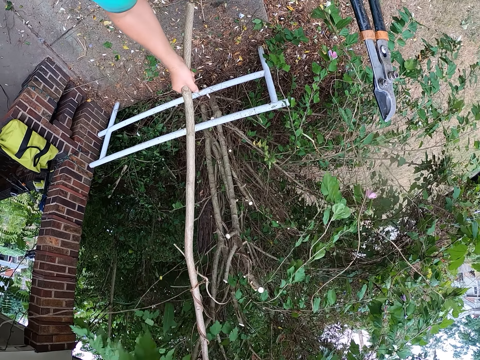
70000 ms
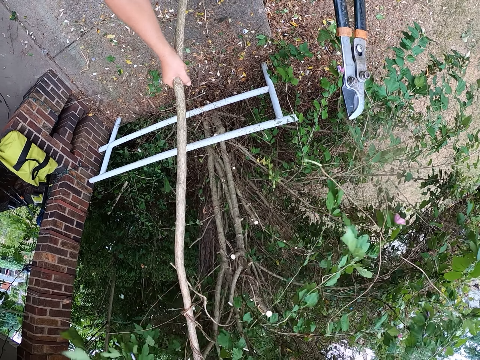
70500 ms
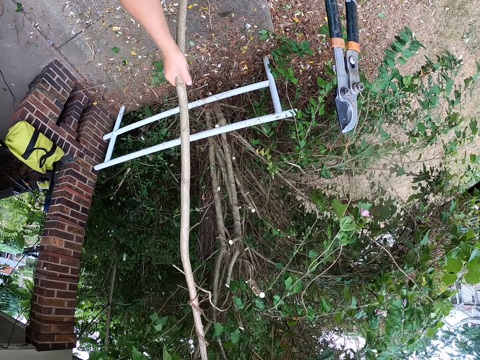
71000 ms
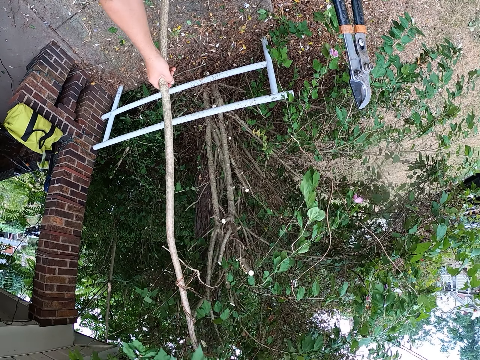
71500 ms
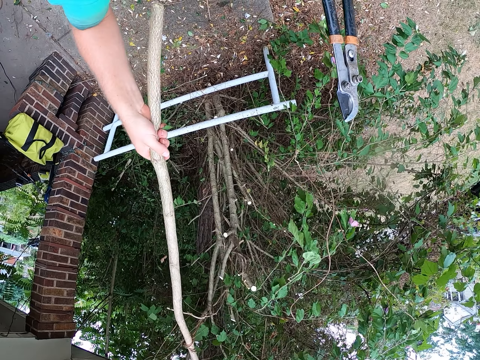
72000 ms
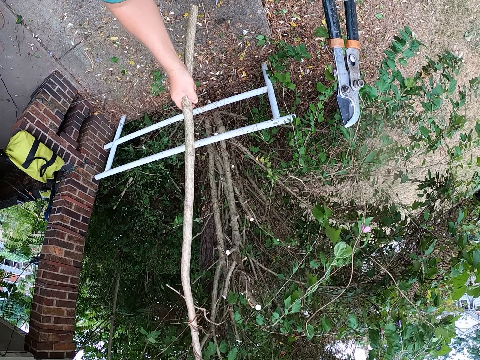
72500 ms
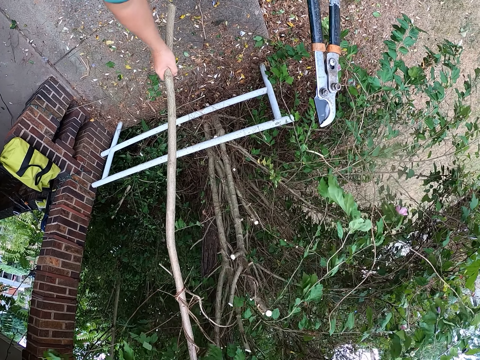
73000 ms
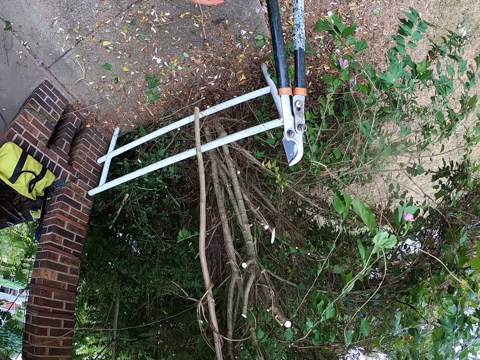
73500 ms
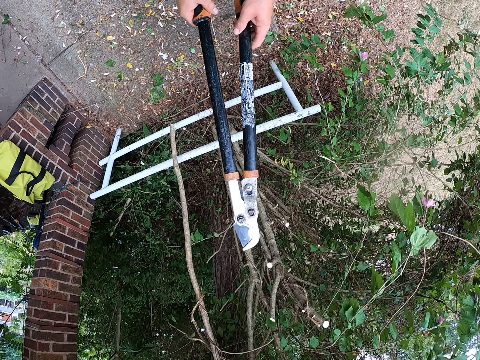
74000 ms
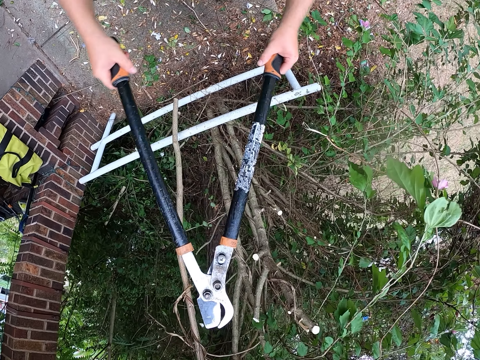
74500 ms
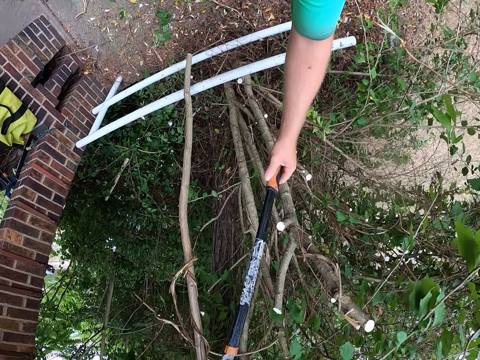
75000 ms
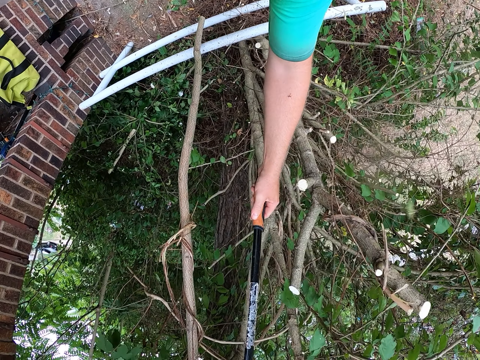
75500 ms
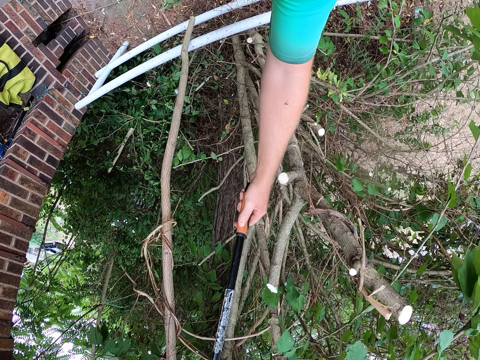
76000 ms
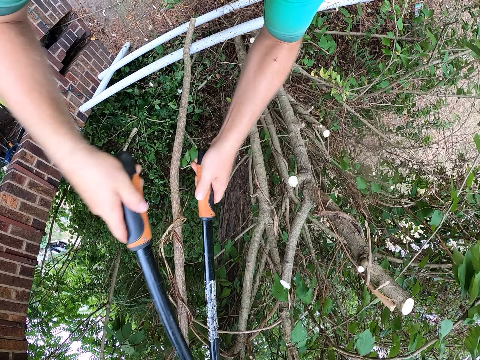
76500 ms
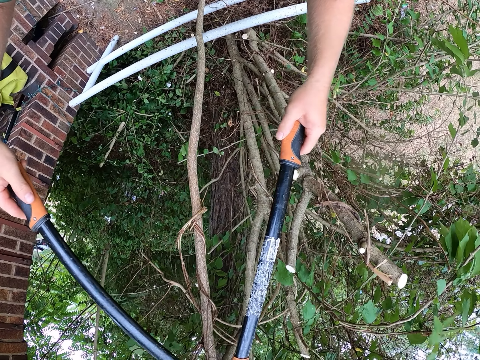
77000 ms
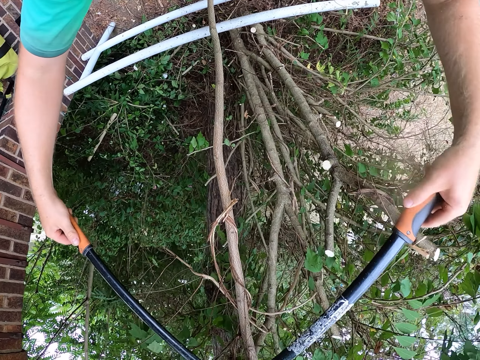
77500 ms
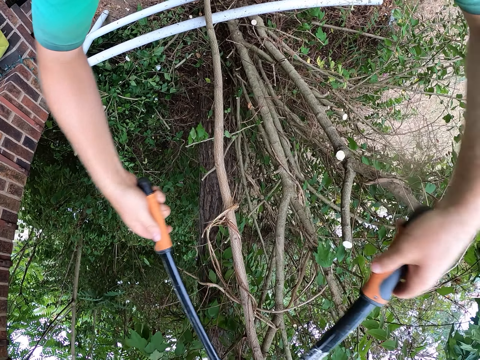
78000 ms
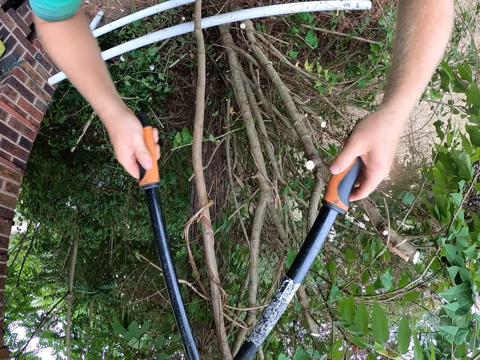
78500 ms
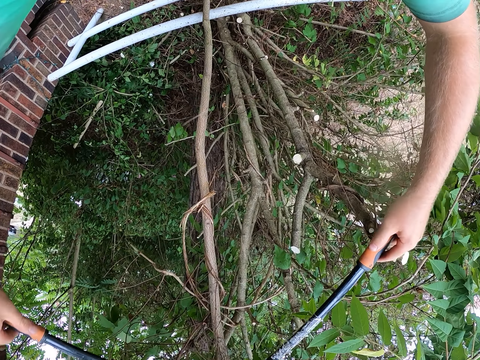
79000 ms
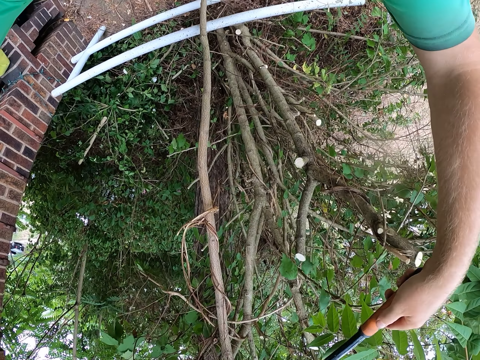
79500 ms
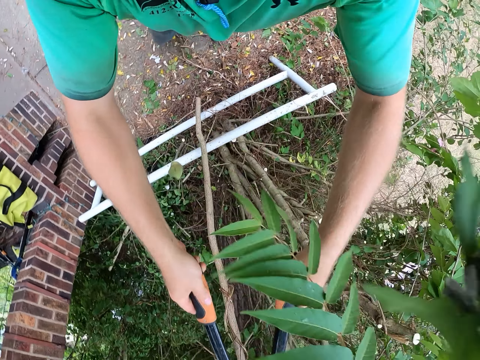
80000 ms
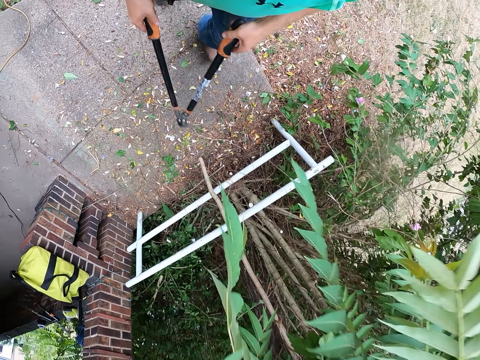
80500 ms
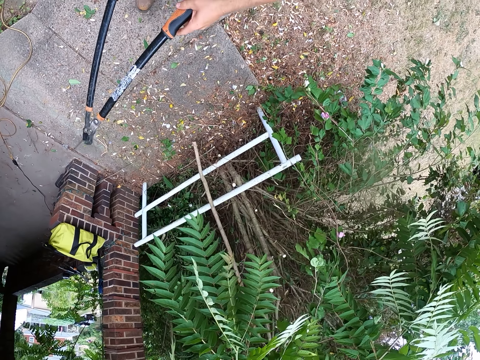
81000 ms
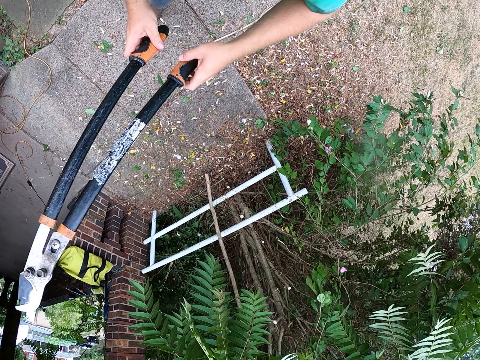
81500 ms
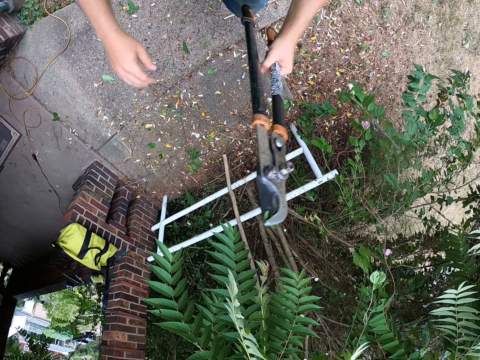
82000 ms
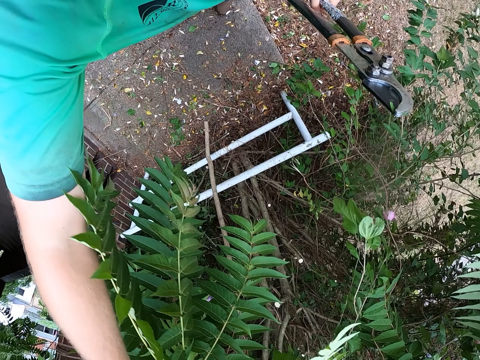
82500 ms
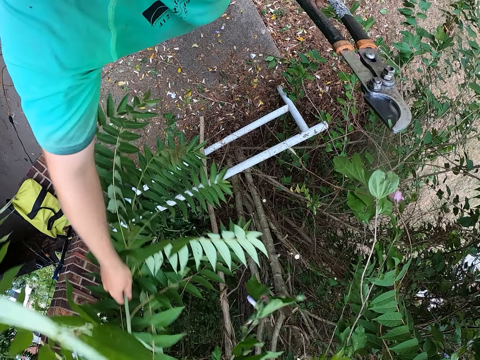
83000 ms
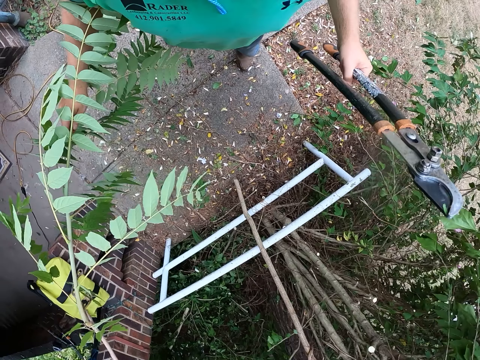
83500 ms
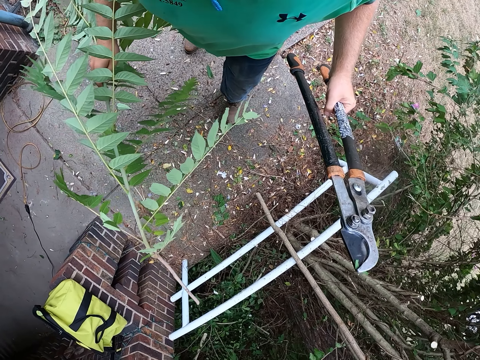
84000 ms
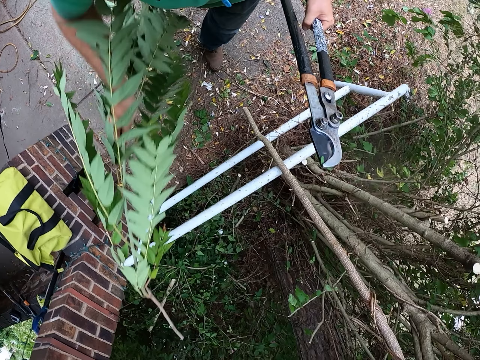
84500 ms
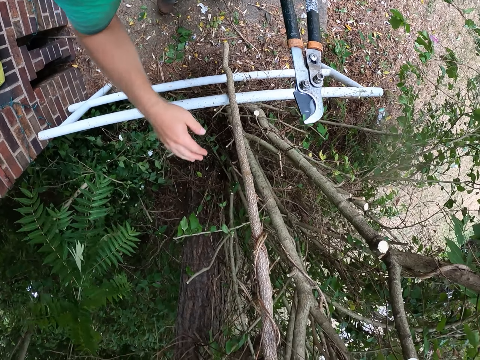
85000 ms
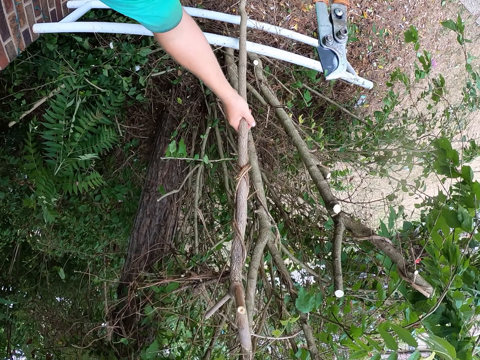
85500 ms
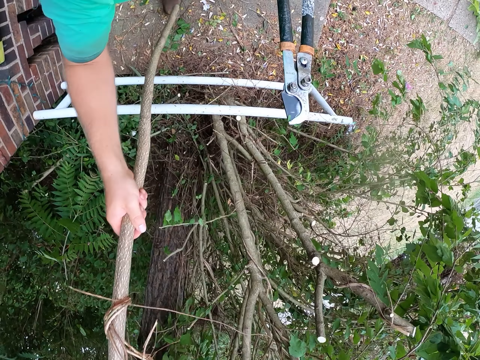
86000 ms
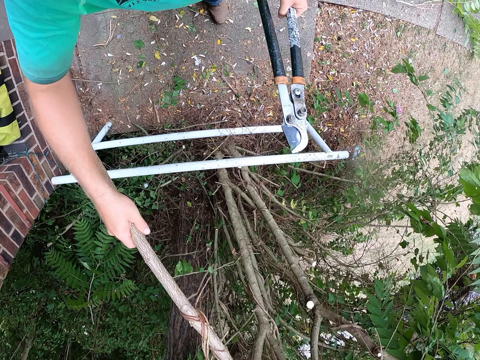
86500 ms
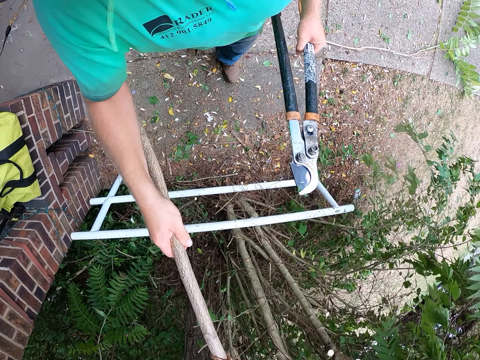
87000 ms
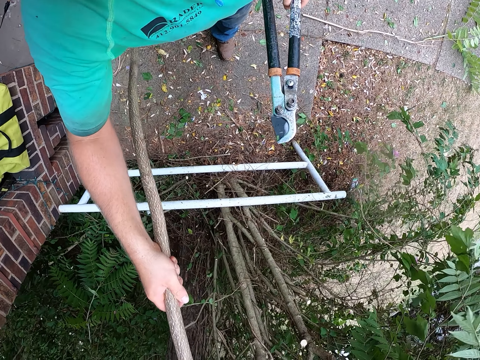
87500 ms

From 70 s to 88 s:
The camera wearer holds the pruning shears with his hands. He trims the tree with the shears in his hands. He picks a trimmed branch from the tree with his right hand. He throws the trimmed branch in his right hand on the ground. He removes a trimmed branch from the tree with his right hand.

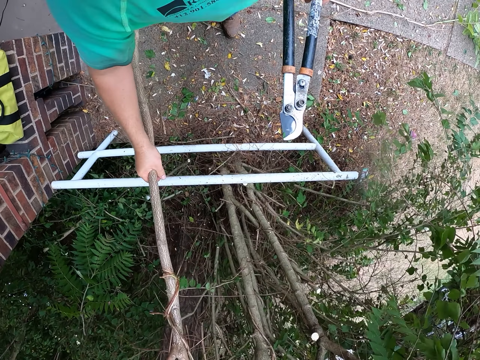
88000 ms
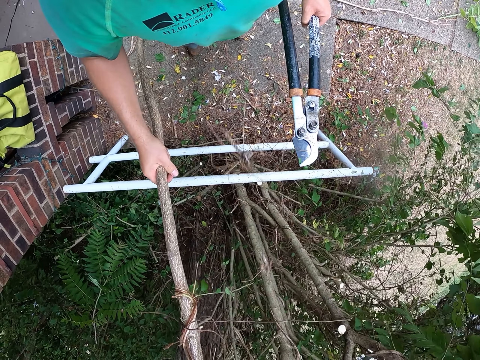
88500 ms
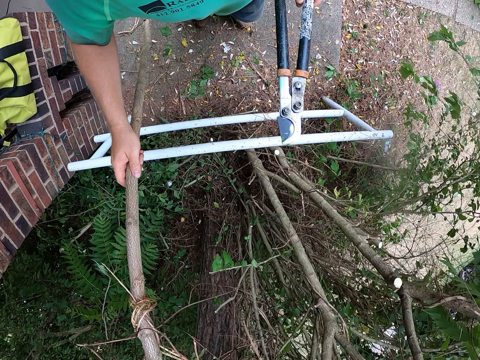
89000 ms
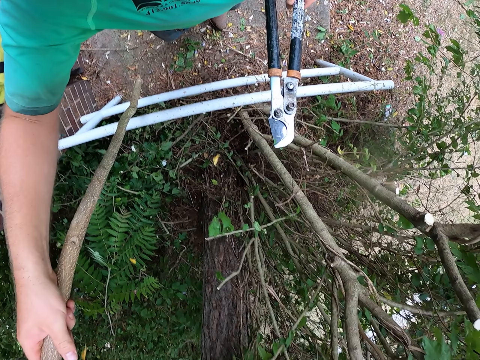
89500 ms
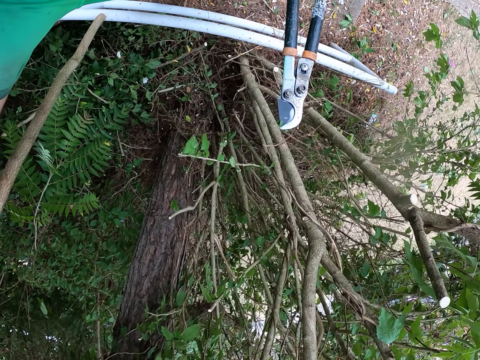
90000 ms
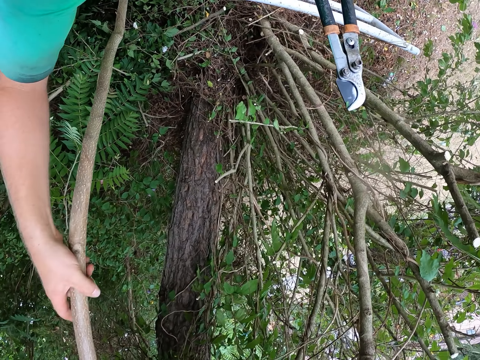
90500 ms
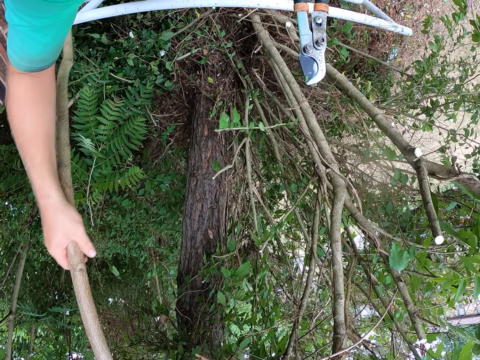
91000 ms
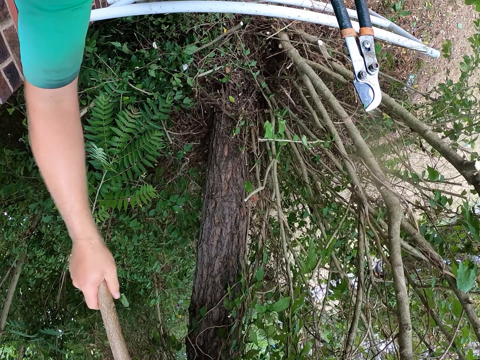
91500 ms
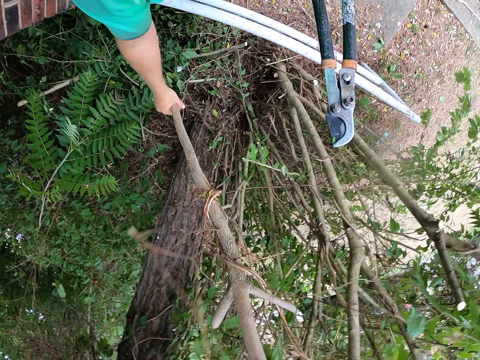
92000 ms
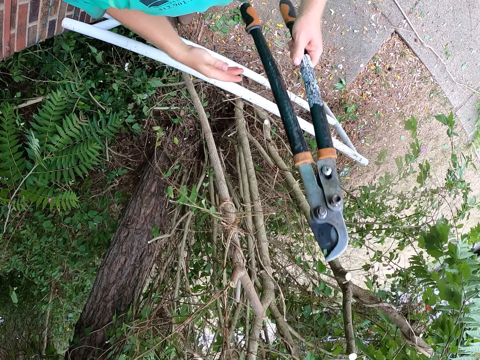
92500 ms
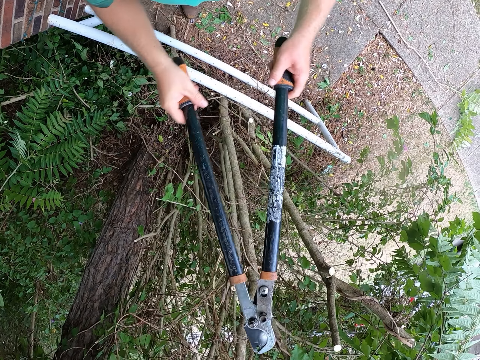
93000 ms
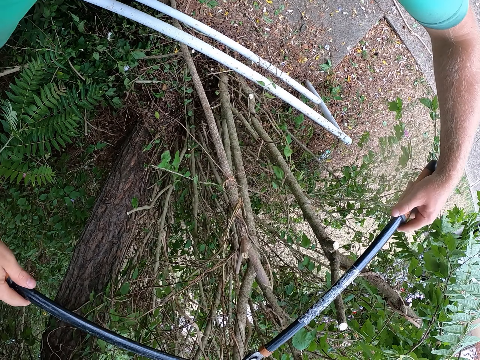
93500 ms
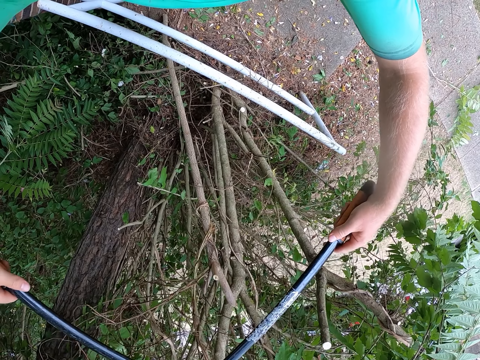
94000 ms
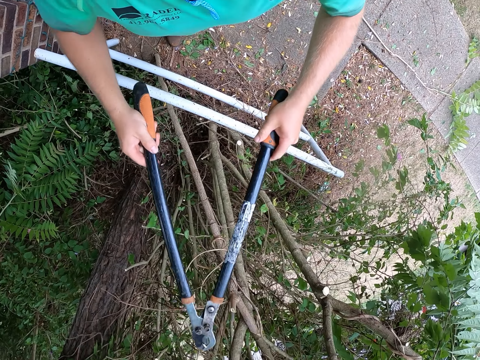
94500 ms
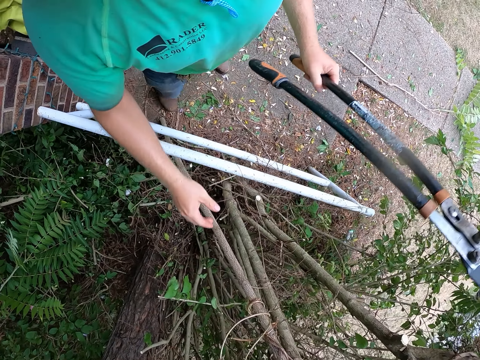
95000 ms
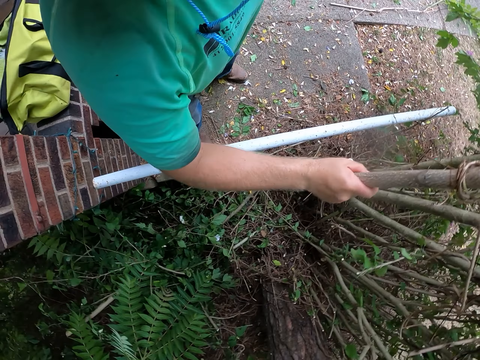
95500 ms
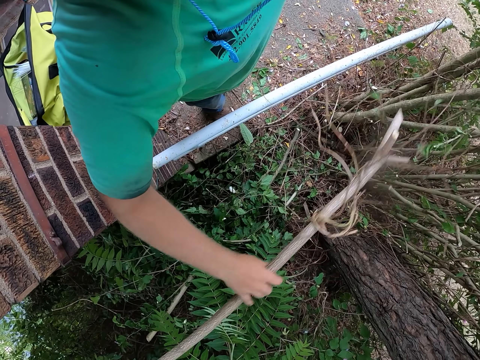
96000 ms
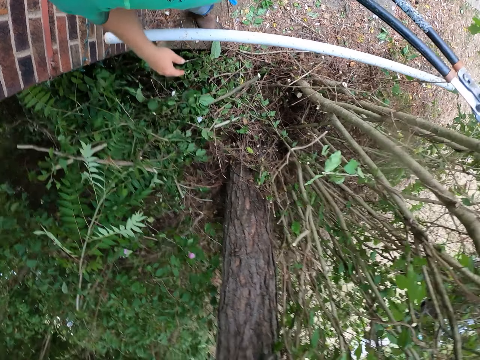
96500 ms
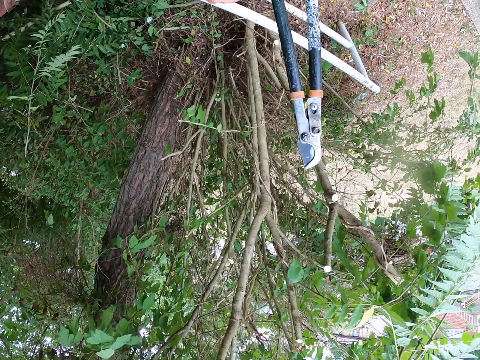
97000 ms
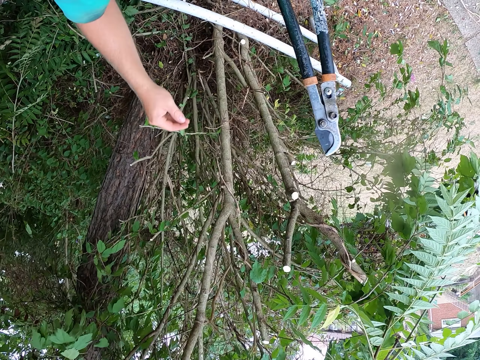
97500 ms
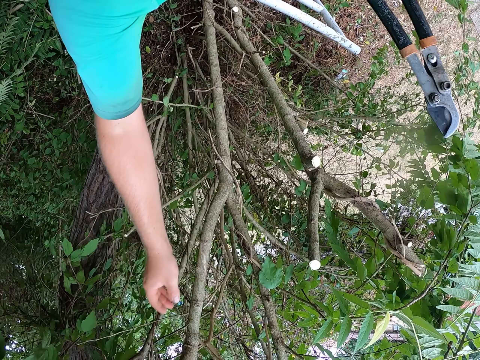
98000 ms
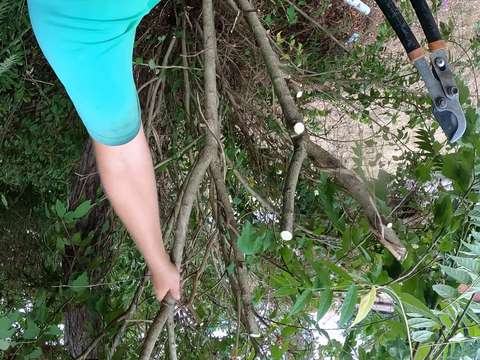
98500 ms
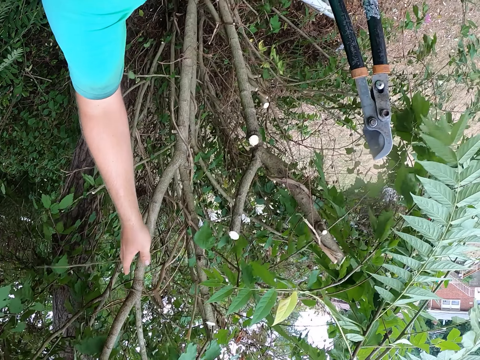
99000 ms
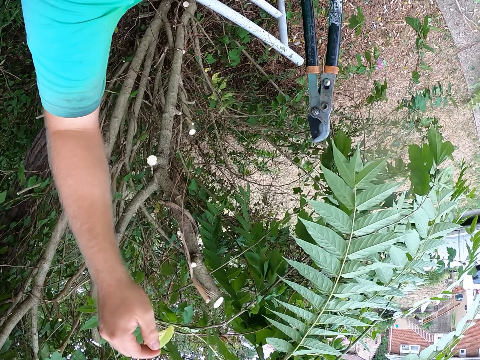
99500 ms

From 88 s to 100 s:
The camera wearer holds the shear with his hands. He cuts the trimmed branch with the shear, or pruning shears, in his hands. He plucks flower stems with his right hand. He throws the trimmed branch in his right hand on the ground. He shakes the tree with his right hand.
